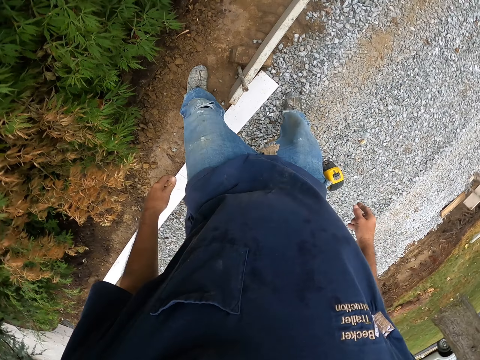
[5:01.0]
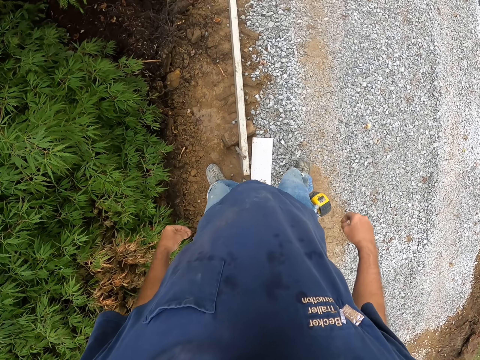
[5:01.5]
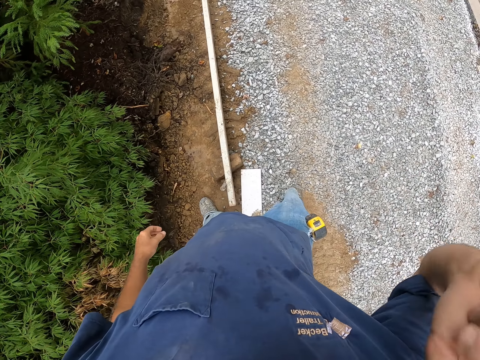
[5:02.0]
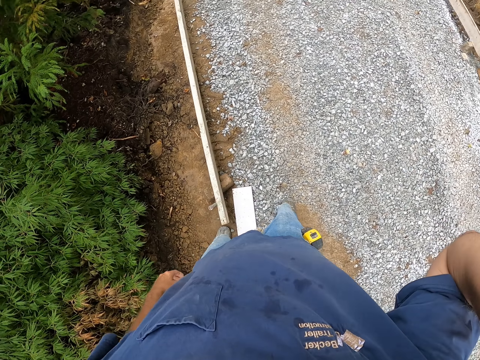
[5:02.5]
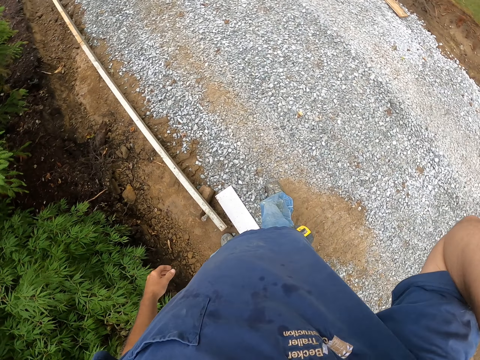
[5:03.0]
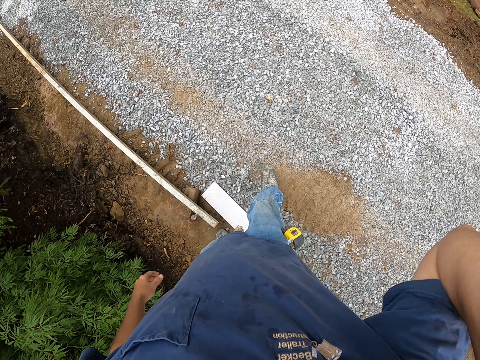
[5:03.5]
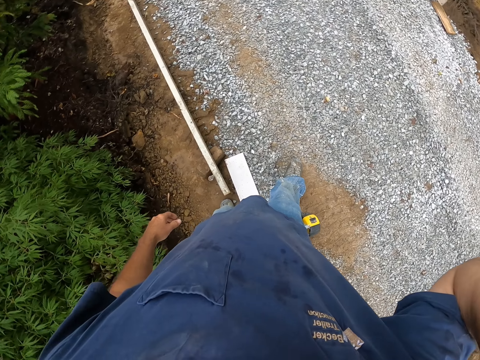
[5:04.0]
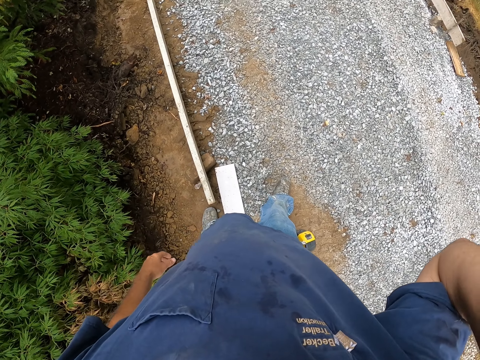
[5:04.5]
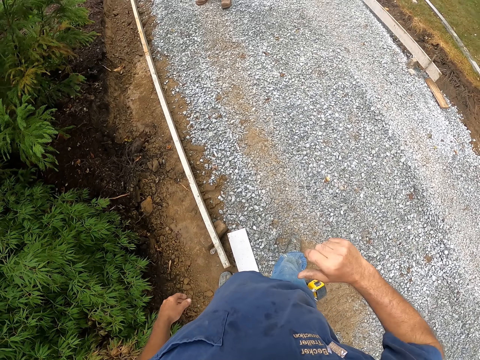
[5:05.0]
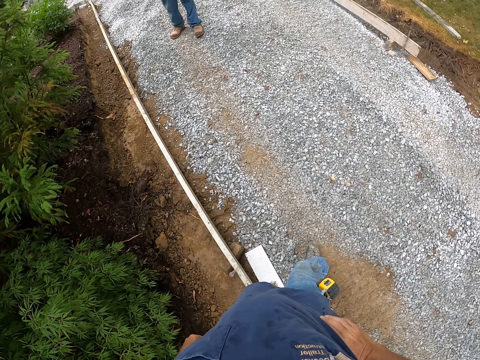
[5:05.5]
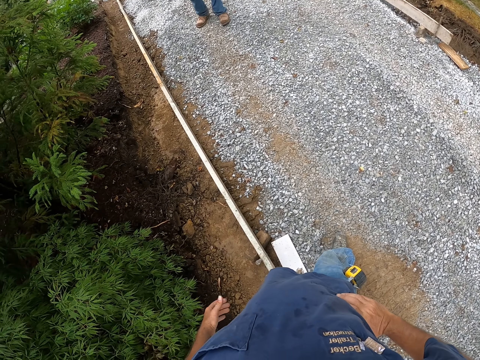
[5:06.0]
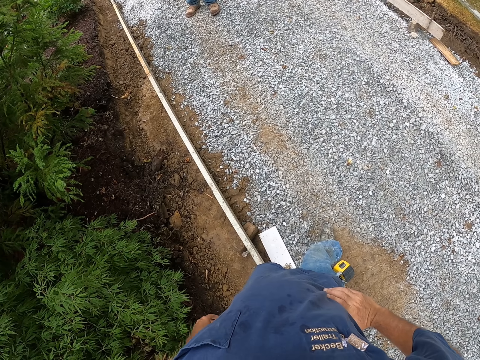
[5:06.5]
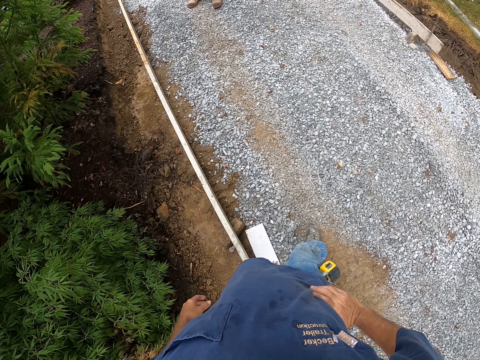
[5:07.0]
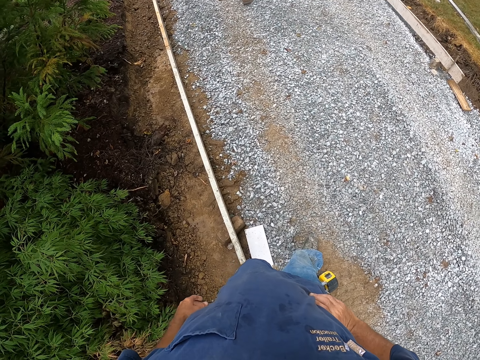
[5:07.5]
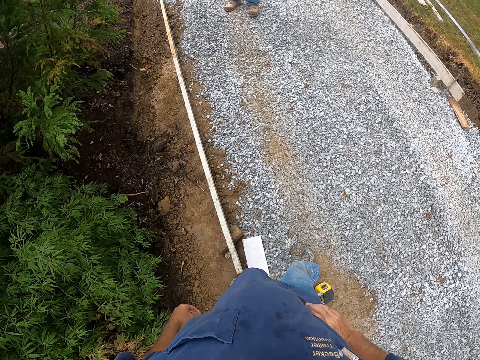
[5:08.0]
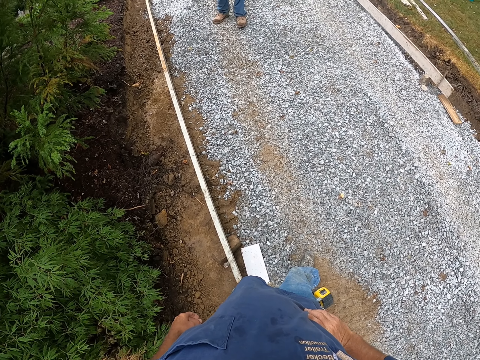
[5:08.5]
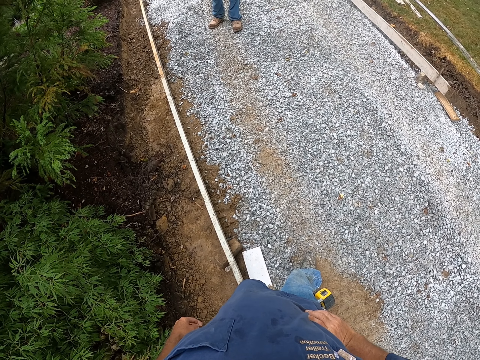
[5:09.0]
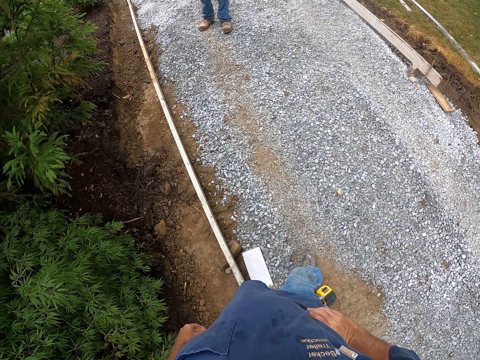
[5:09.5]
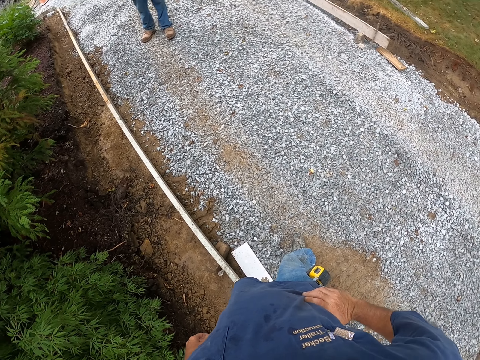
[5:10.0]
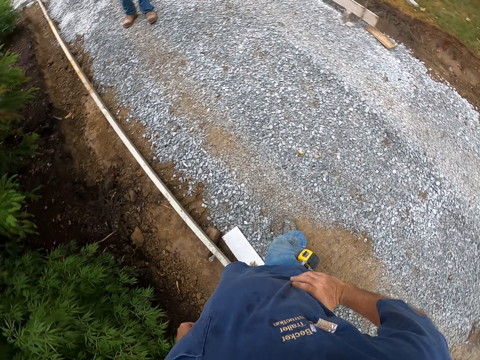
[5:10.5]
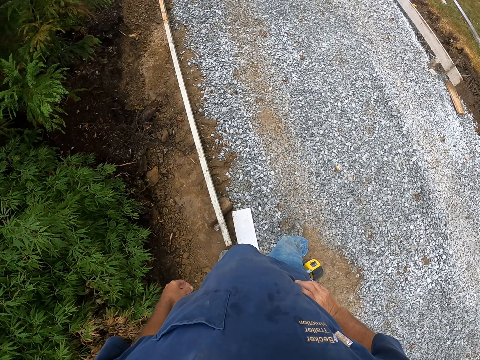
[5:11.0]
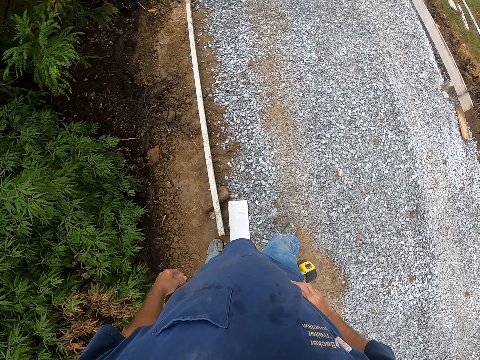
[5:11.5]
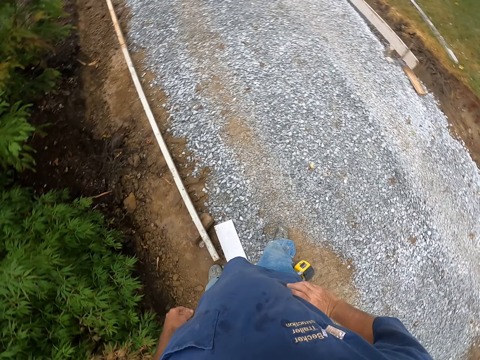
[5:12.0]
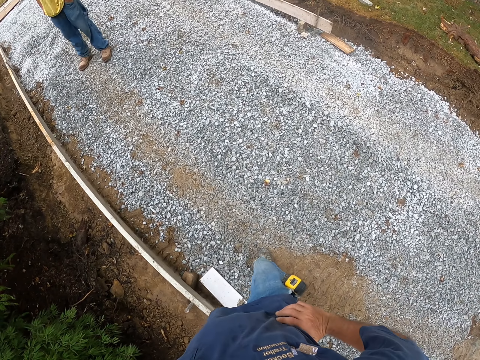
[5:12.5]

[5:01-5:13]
The camera wearer touches his head. He holds his waist.

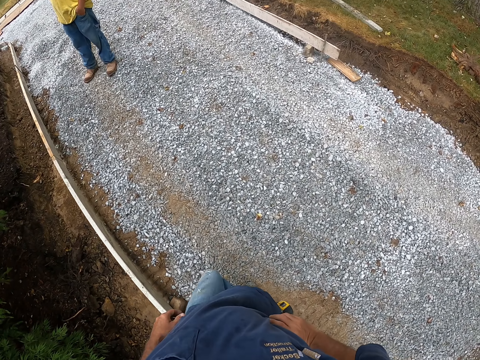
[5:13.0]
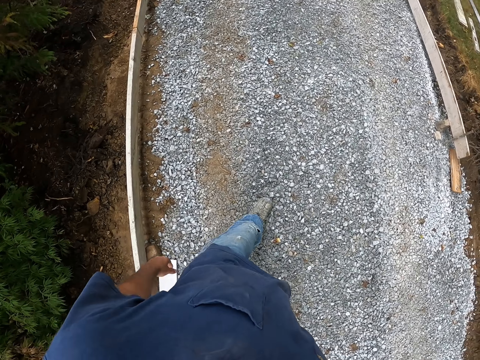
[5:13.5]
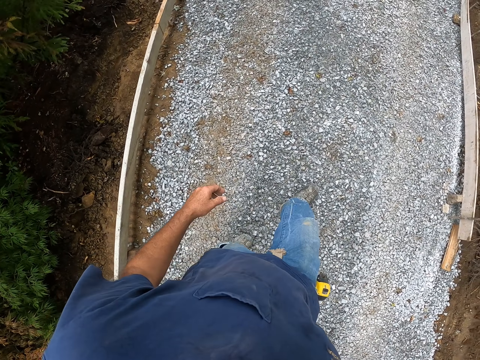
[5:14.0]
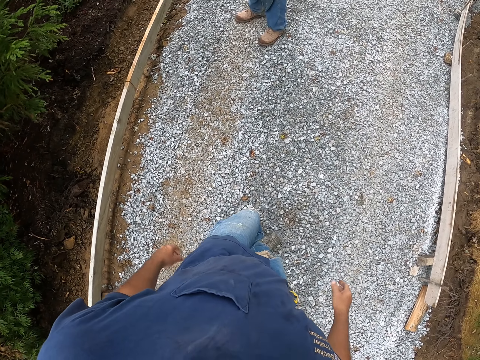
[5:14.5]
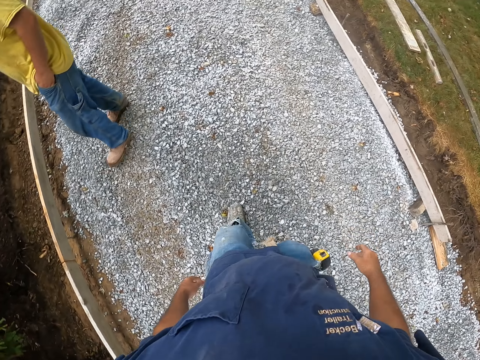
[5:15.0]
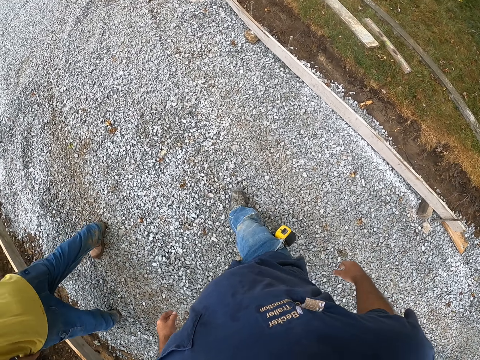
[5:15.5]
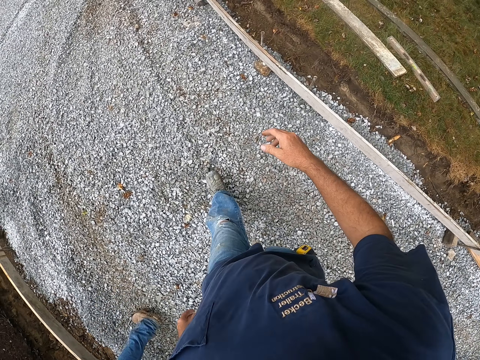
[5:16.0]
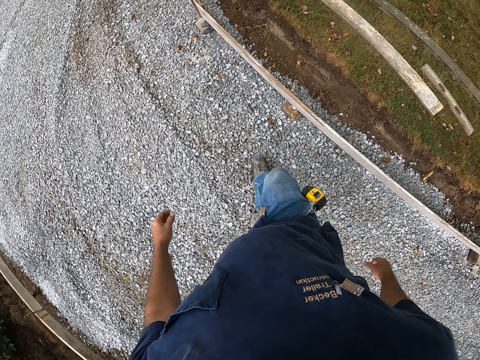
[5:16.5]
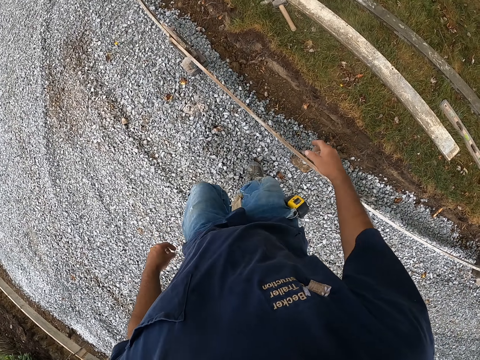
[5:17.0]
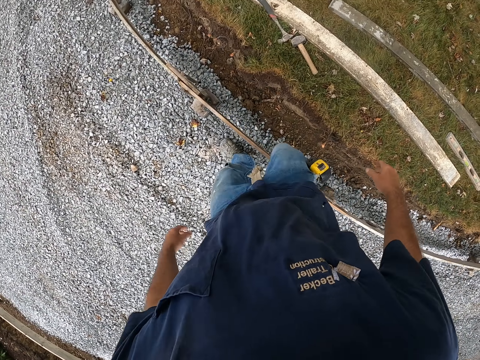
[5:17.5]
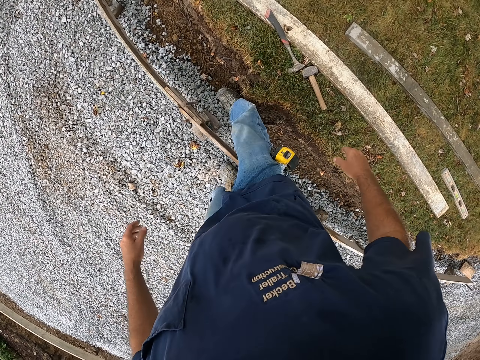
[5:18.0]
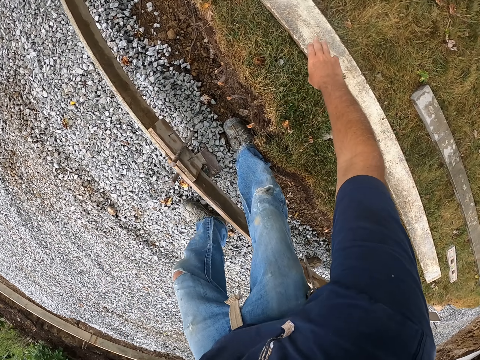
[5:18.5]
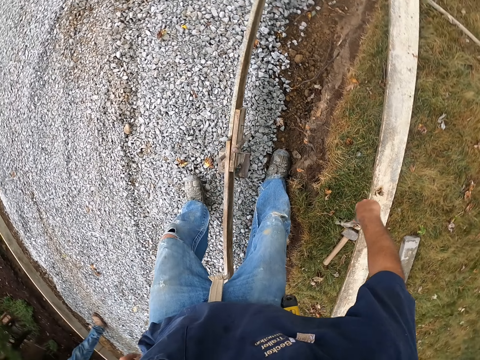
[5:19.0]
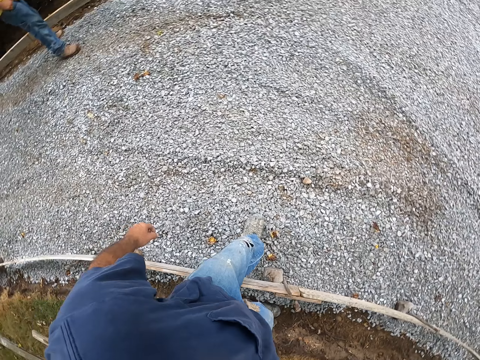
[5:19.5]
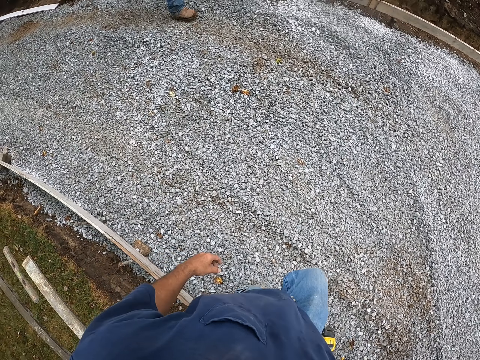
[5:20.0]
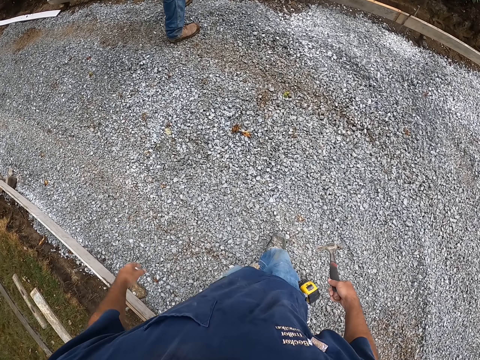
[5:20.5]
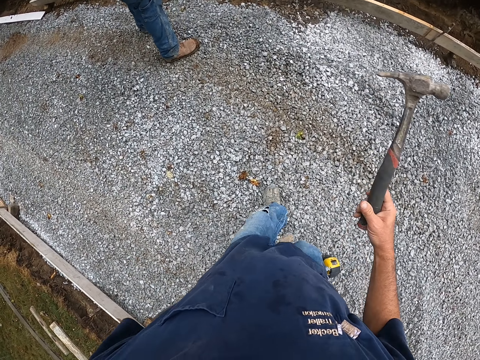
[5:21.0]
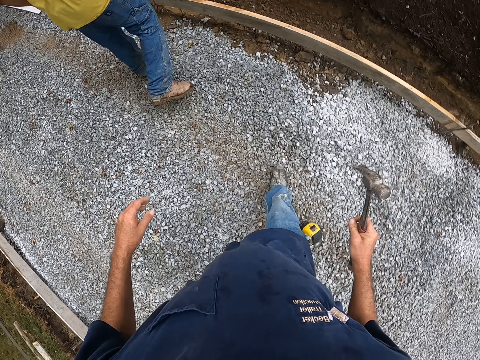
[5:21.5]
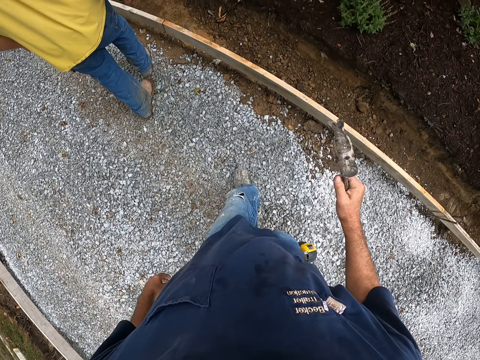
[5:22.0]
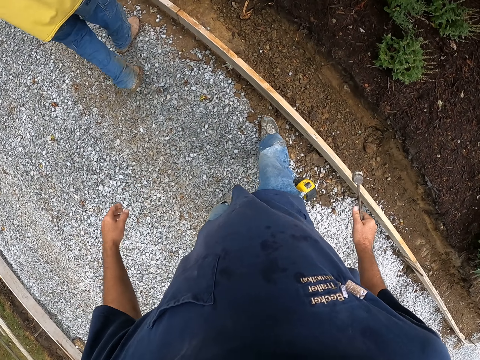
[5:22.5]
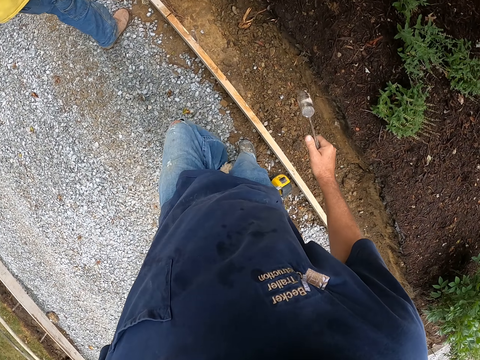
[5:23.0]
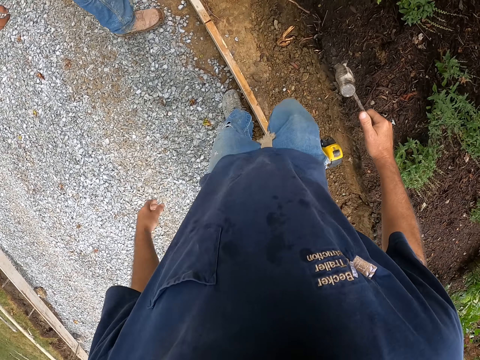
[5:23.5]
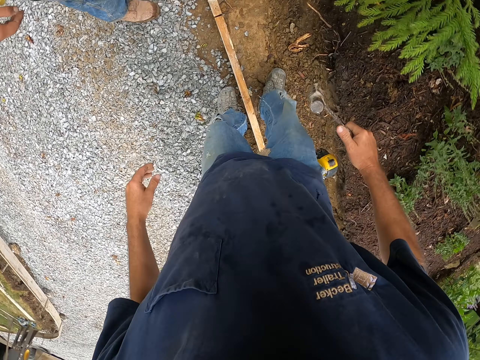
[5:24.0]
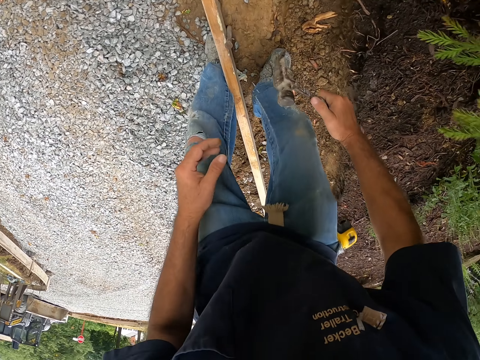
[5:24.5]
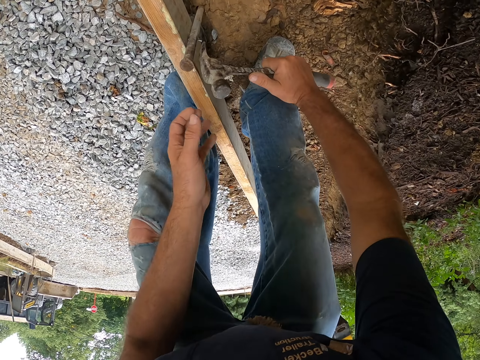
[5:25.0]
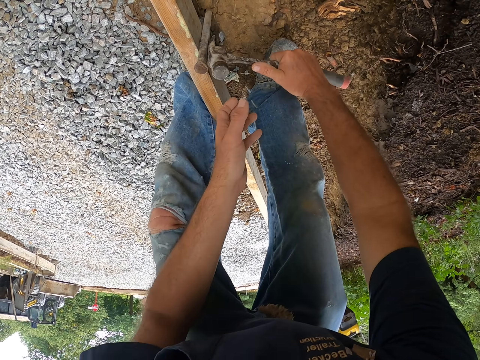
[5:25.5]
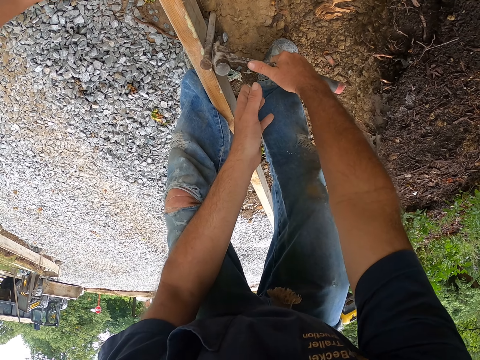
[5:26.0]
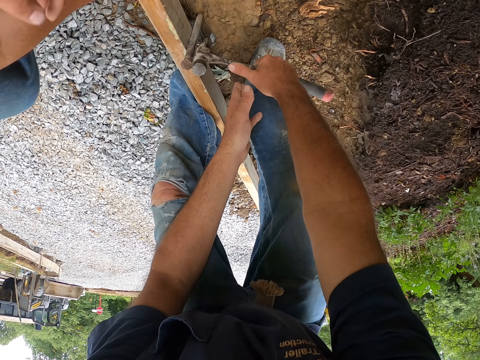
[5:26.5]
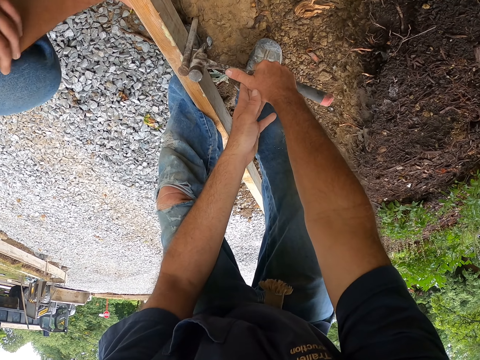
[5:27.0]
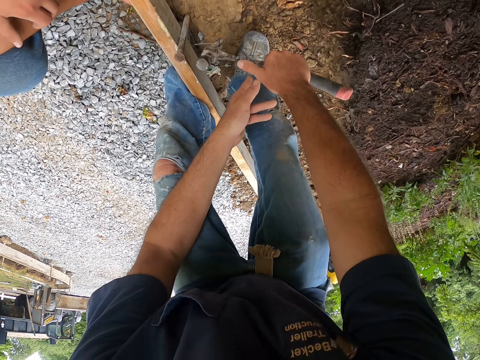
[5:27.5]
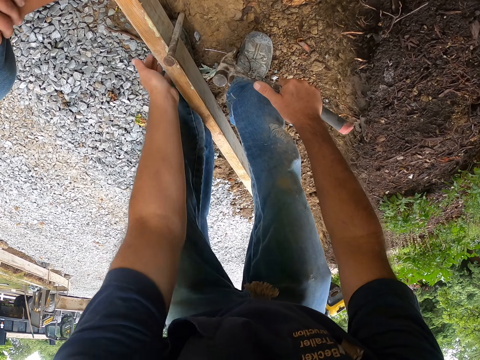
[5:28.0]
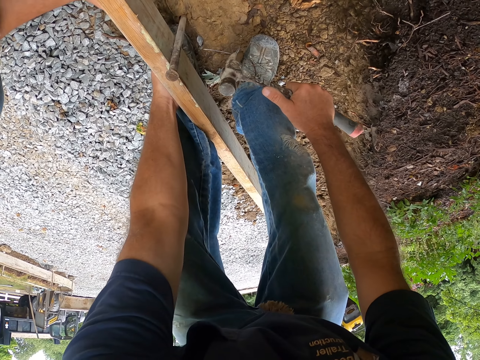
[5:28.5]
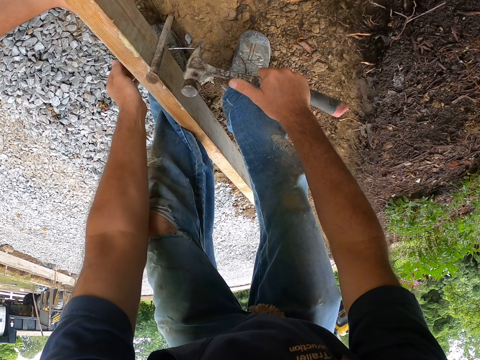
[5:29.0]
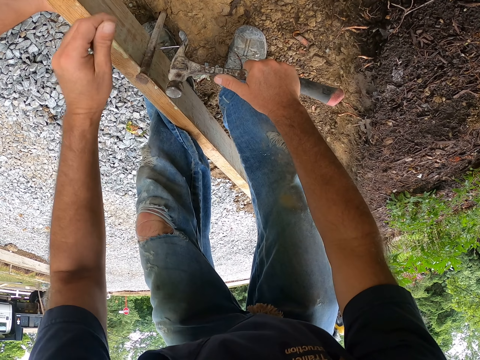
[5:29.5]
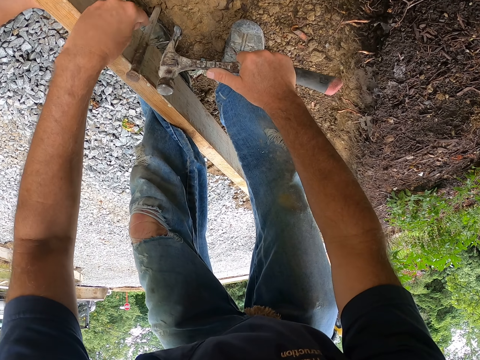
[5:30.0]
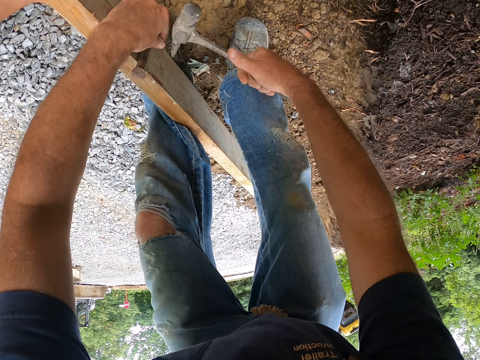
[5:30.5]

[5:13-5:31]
The camera wearer walks on the murram road. They pick a hammer. They walk on the murram road. A man walks on the murram road. The camera wearer removes a nail from the wood with the hammer, on the metal rod. They hold the wood frame.
